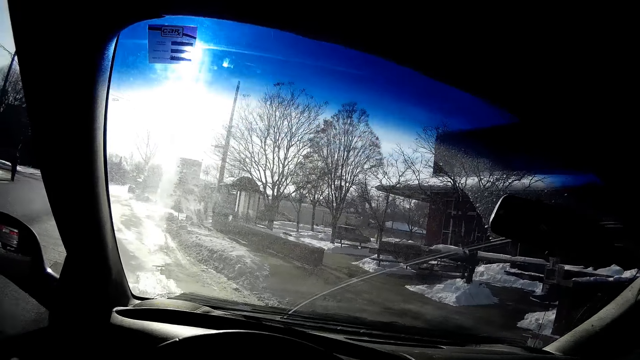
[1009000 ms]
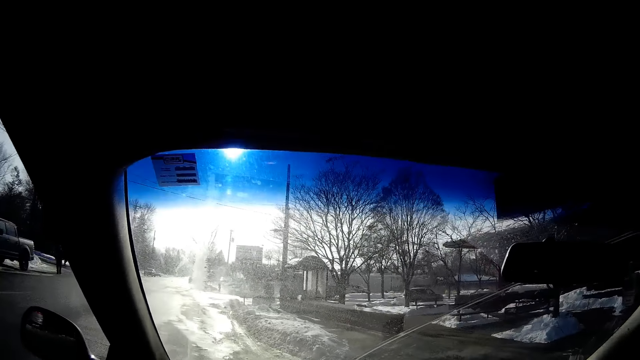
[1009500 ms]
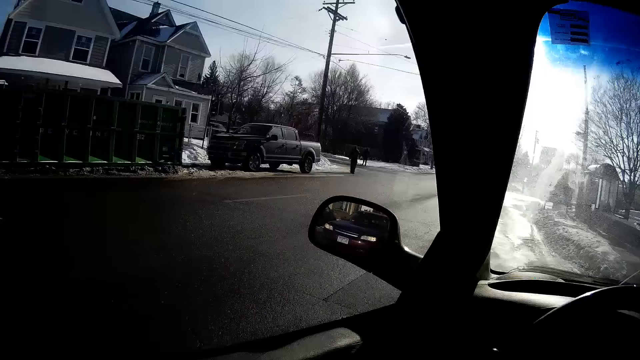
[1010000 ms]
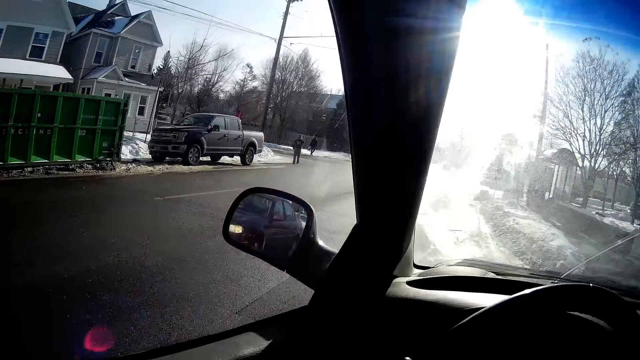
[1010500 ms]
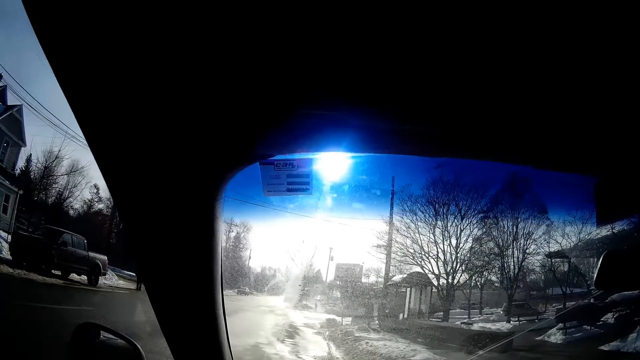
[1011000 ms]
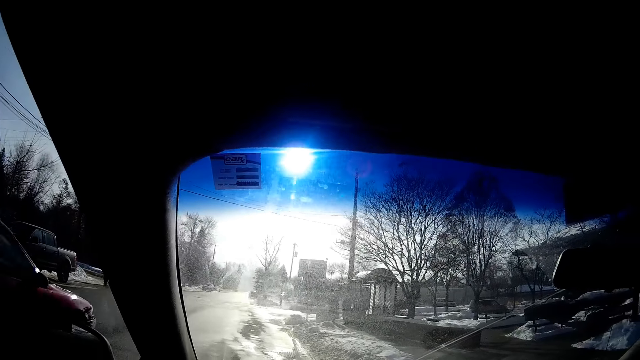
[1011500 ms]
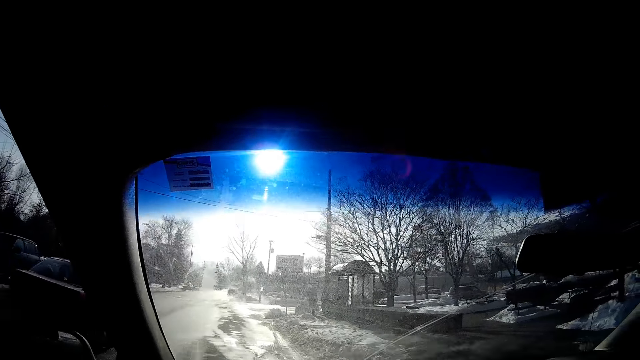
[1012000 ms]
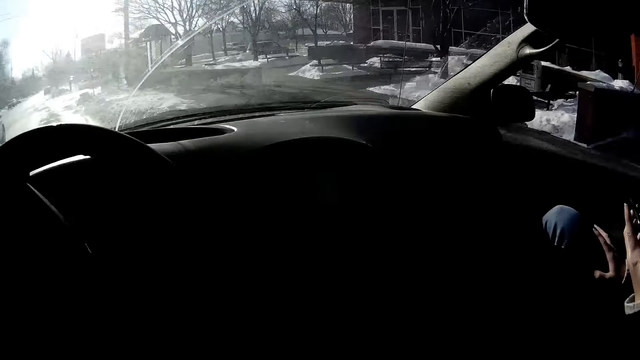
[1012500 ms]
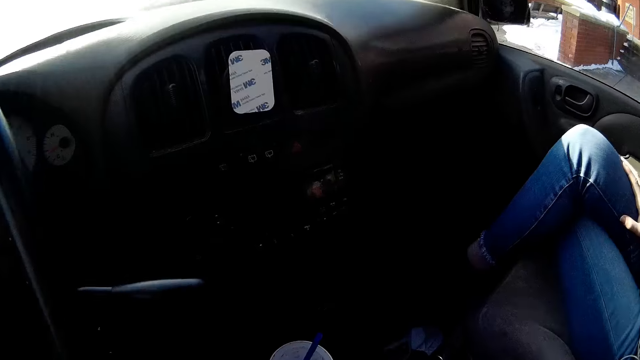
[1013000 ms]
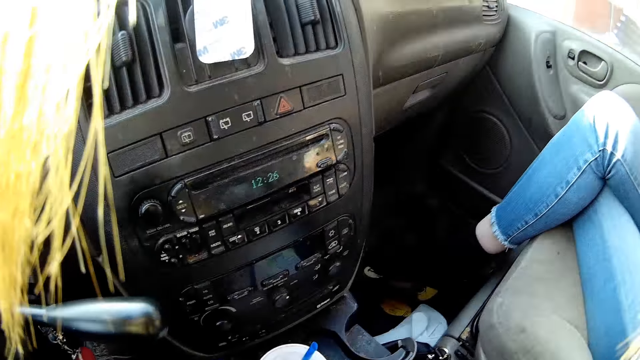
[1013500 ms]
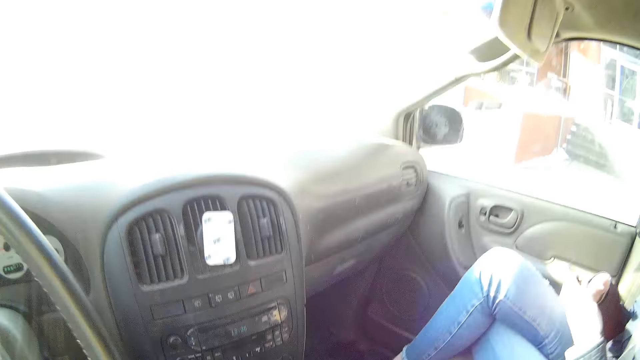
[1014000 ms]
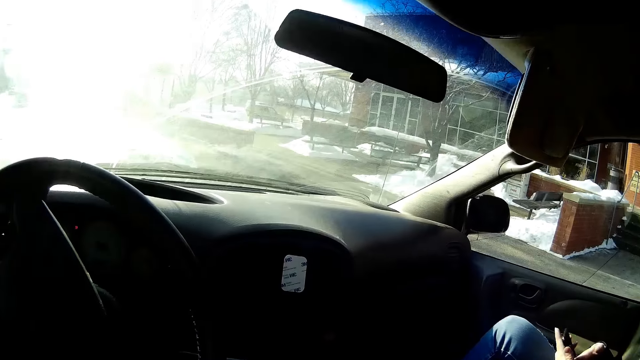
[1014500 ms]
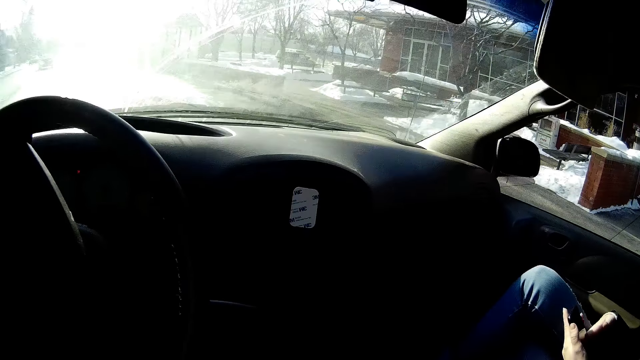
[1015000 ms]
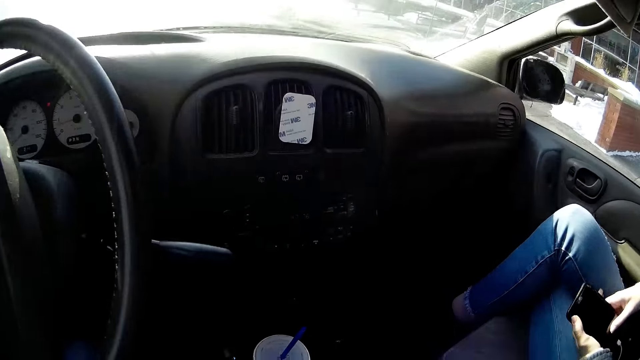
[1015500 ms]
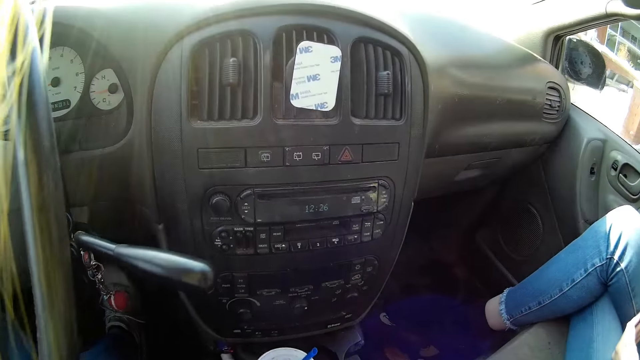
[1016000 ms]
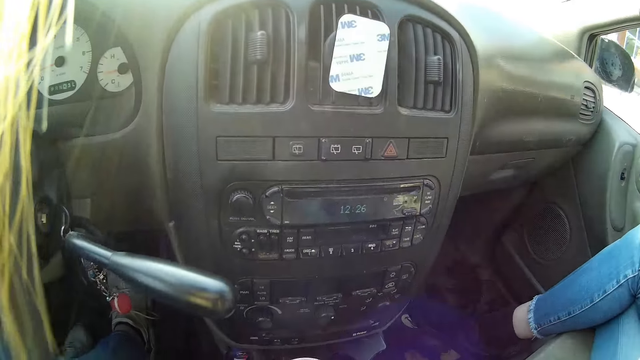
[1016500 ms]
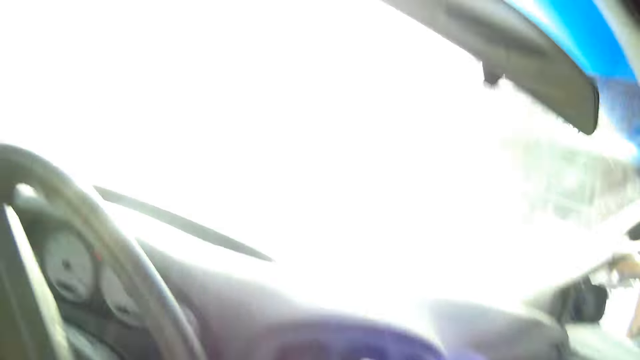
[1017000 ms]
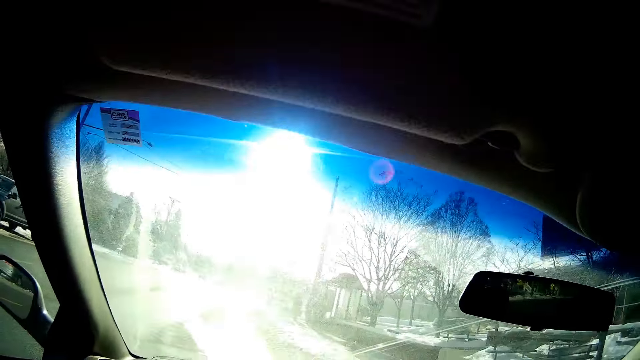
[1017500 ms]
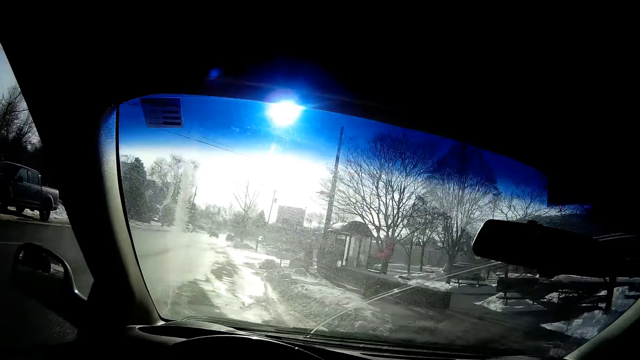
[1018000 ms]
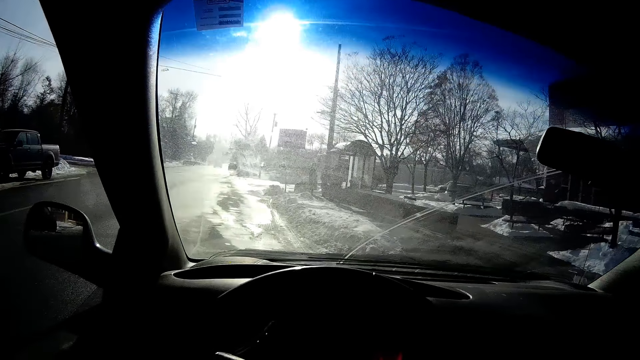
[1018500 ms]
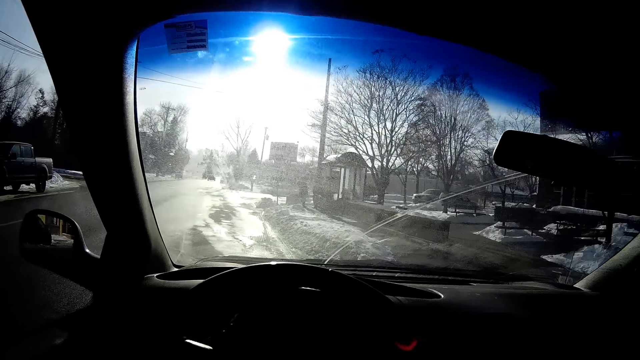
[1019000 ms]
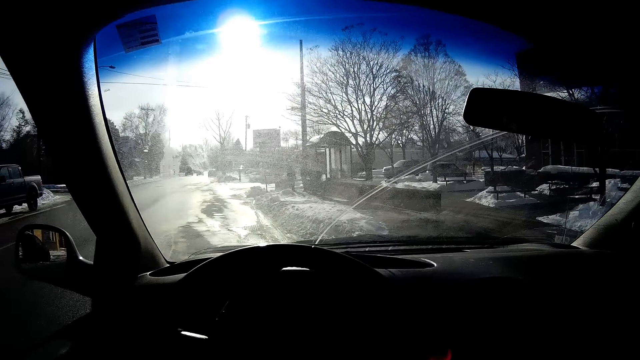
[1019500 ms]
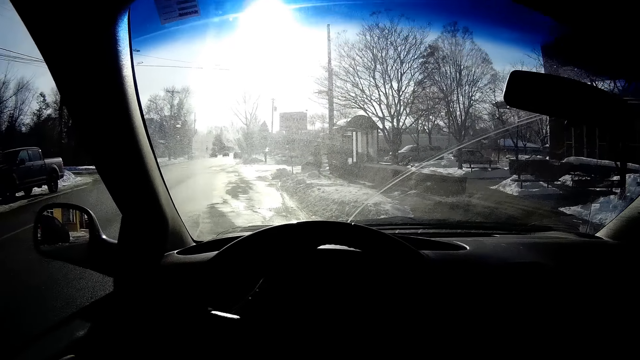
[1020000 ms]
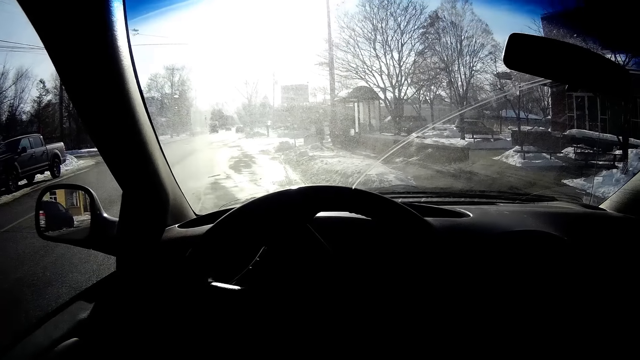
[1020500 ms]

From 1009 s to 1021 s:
A red saloon car drives past the camera wearer. The camera wearer stops the car.

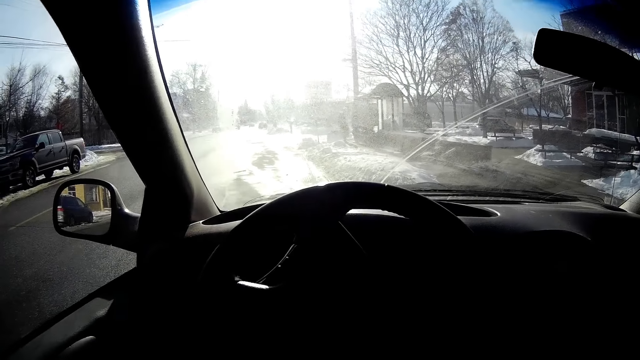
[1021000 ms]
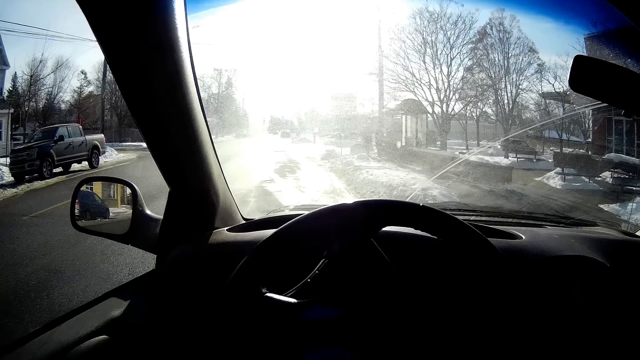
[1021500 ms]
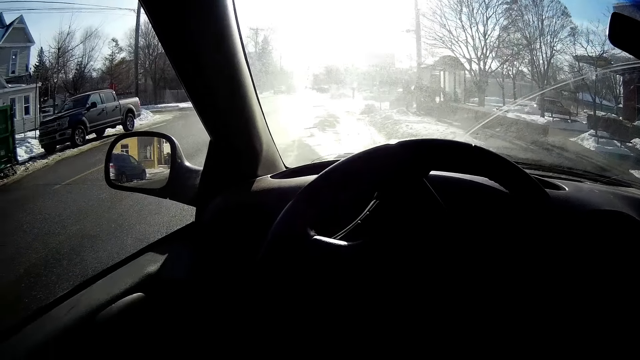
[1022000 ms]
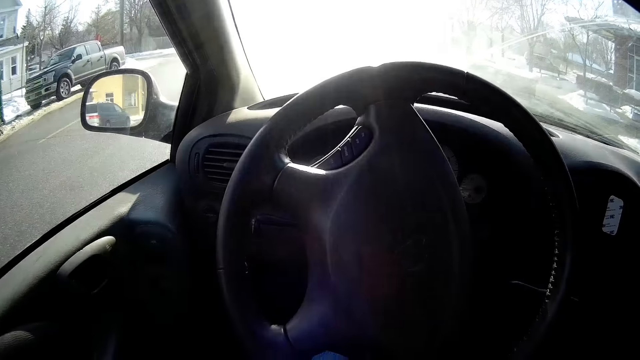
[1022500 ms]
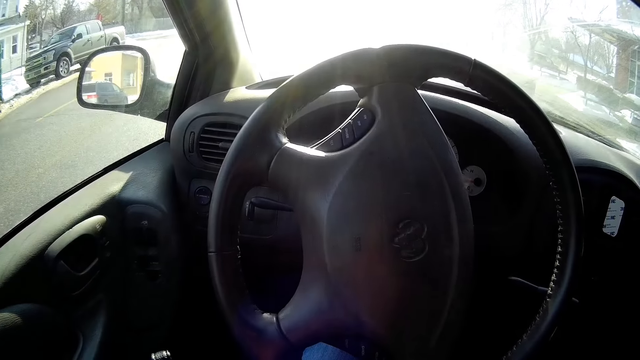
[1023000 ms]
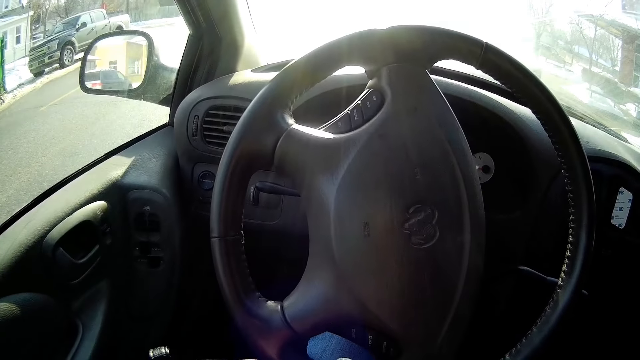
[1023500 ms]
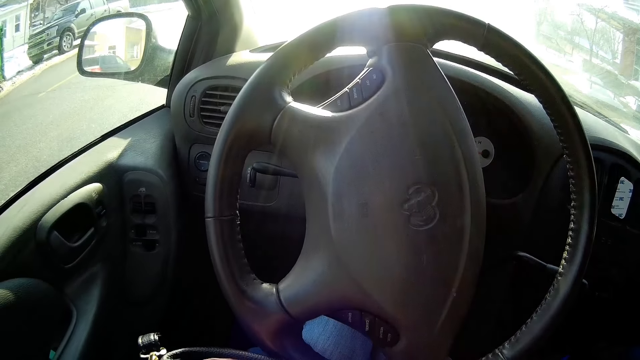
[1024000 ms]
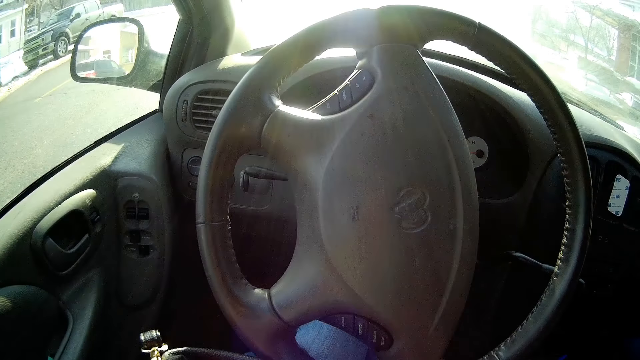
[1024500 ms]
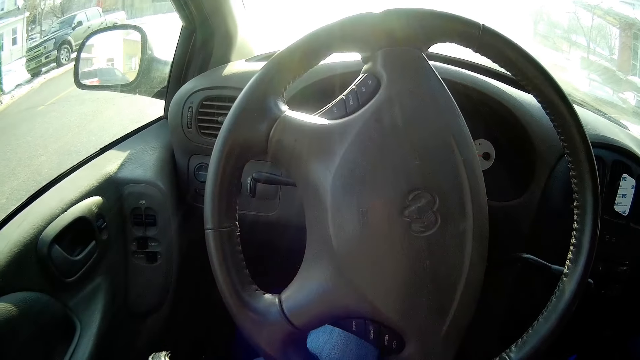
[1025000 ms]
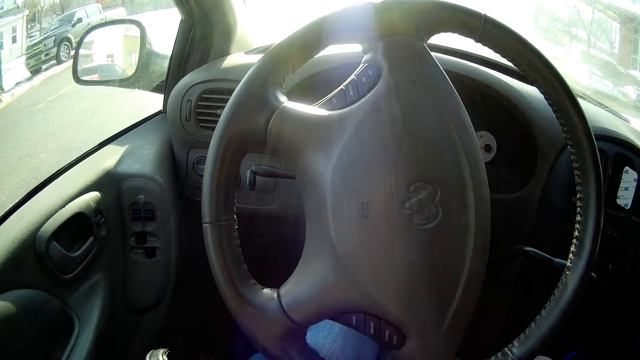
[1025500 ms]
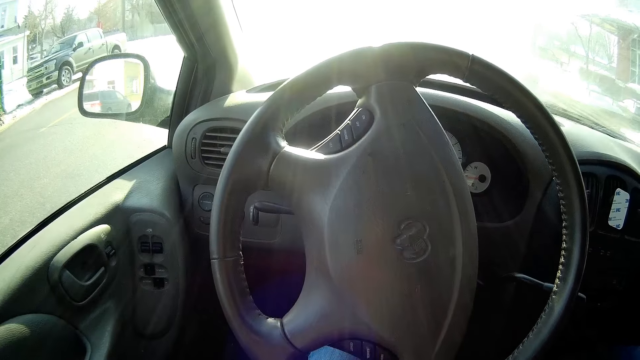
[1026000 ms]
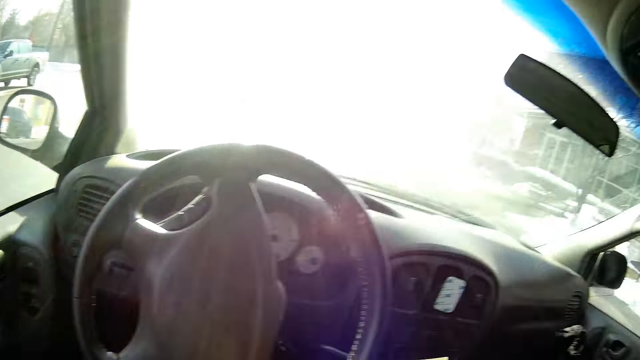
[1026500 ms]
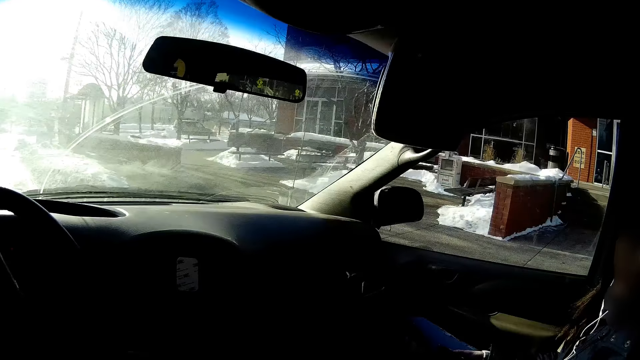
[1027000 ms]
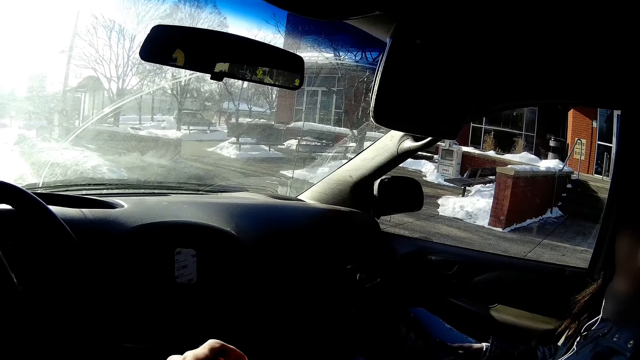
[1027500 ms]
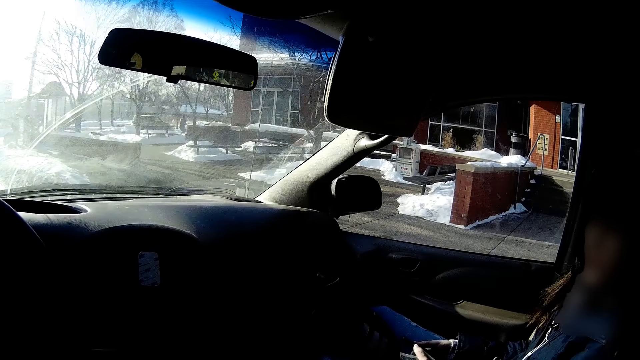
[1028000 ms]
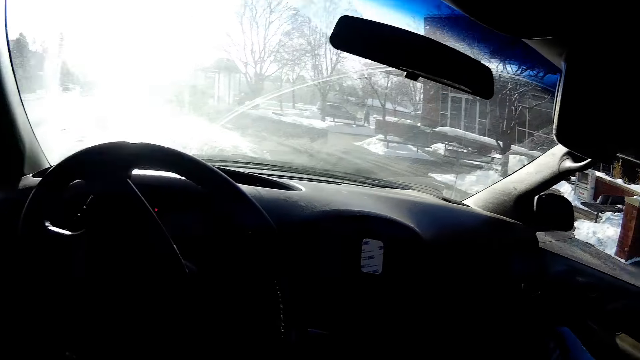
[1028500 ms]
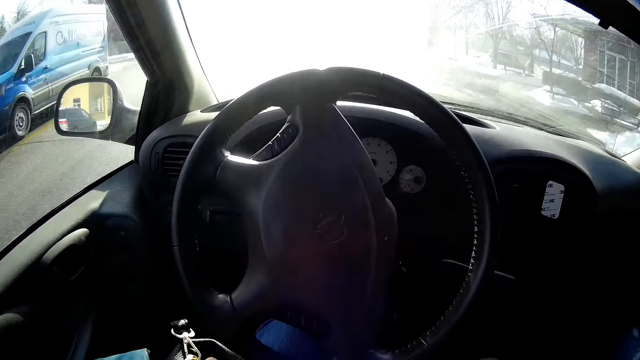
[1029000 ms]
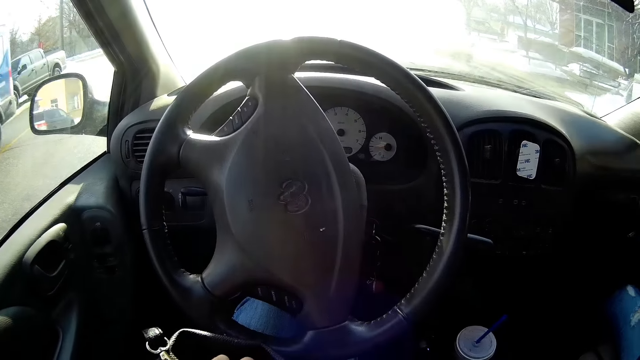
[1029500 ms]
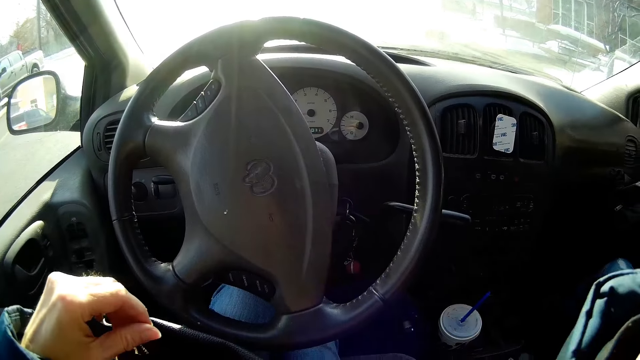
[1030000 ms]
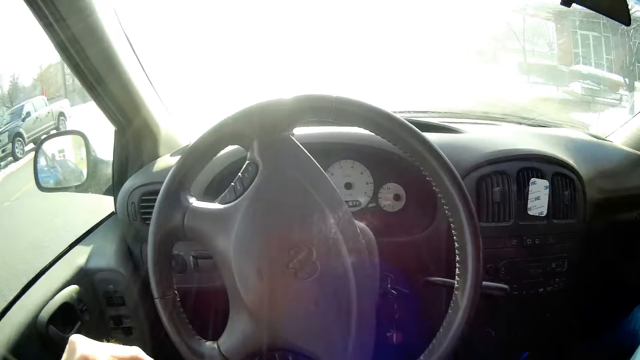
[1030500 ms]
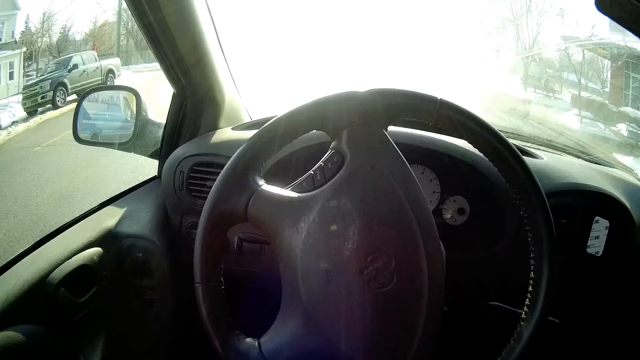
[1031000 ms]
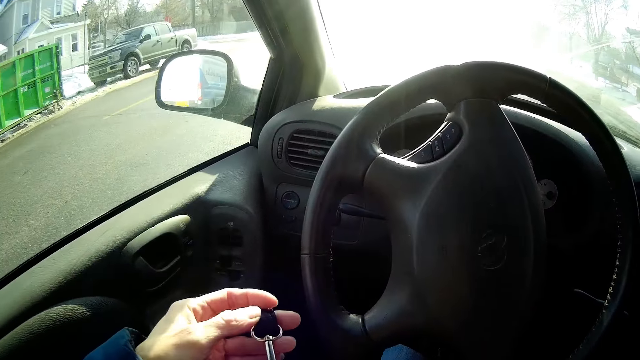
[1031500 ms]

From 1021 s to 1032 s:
The camera wearer rummages through a black bag on her lap with both hands.
